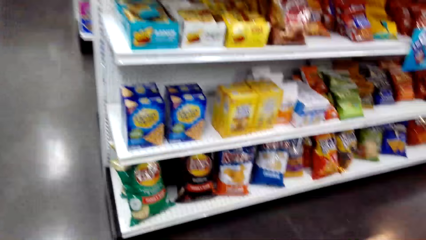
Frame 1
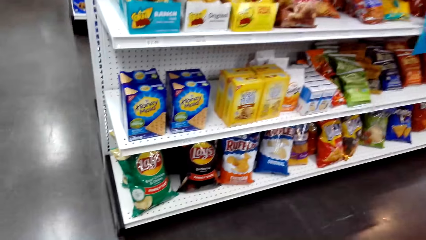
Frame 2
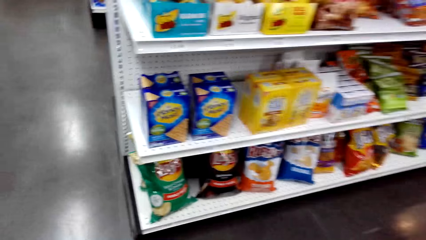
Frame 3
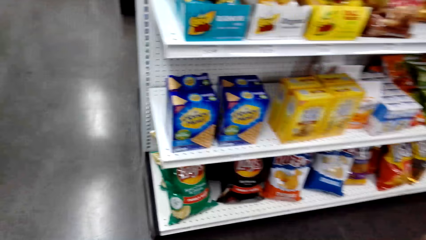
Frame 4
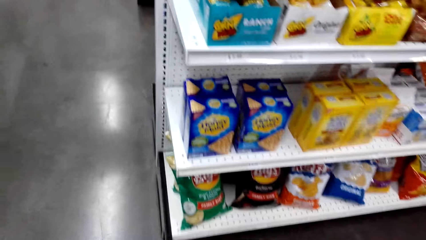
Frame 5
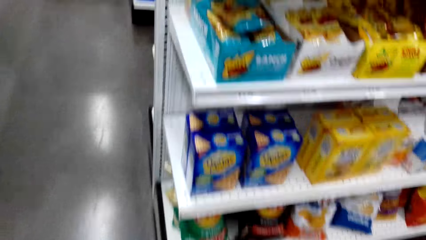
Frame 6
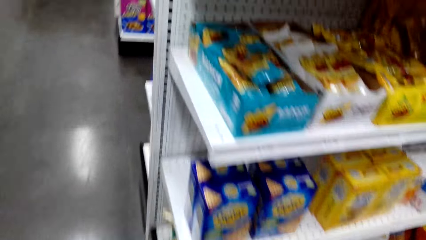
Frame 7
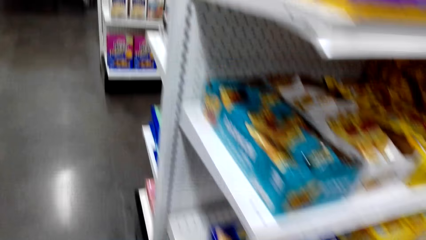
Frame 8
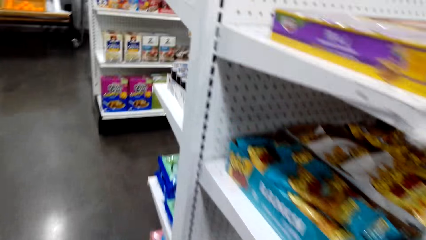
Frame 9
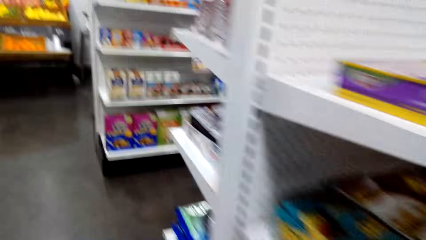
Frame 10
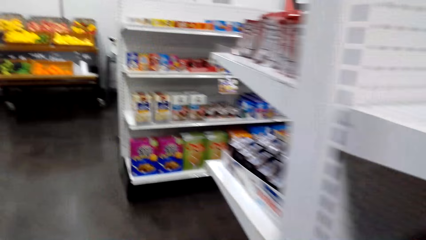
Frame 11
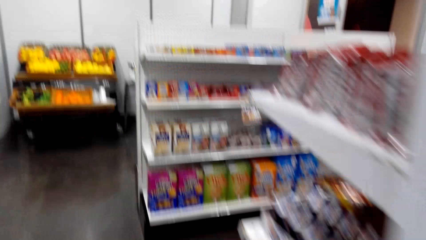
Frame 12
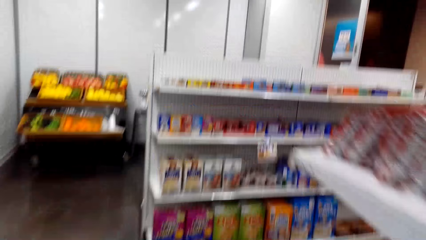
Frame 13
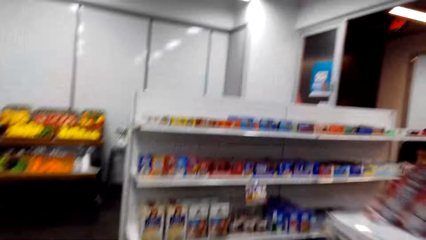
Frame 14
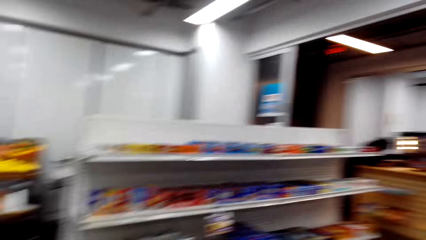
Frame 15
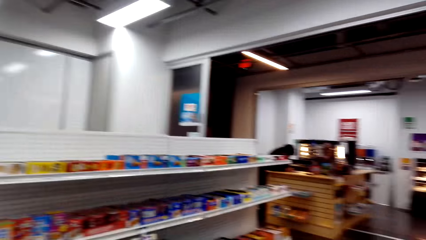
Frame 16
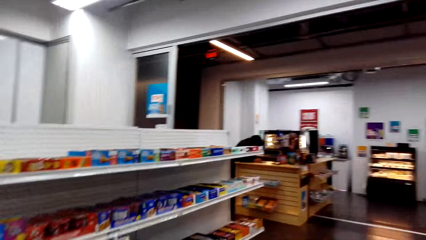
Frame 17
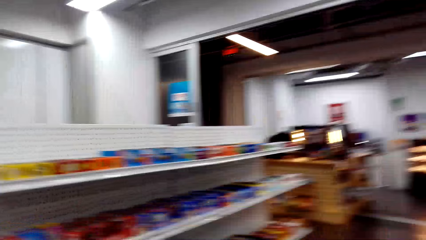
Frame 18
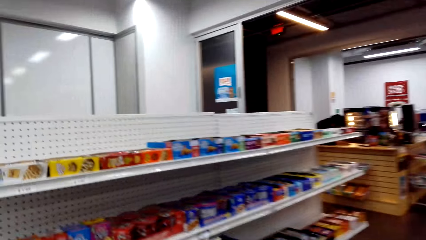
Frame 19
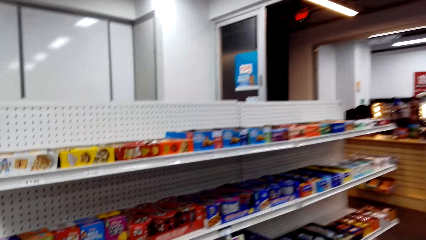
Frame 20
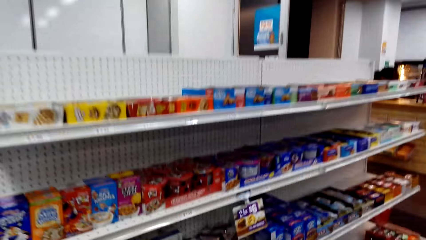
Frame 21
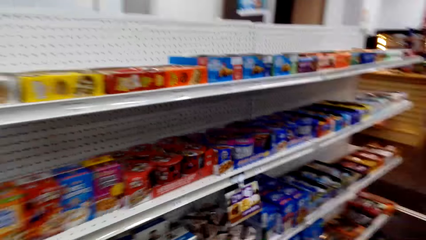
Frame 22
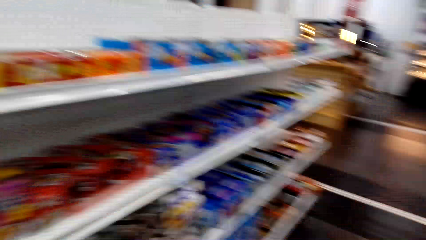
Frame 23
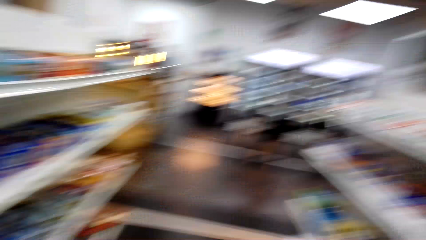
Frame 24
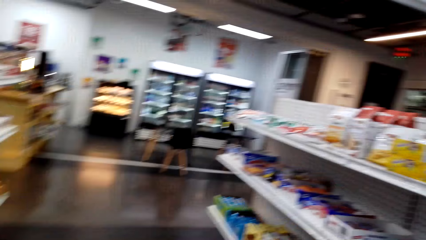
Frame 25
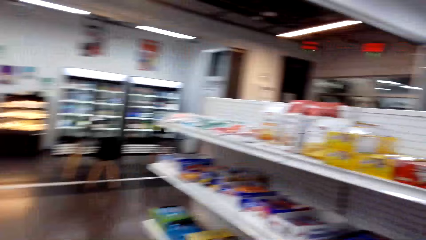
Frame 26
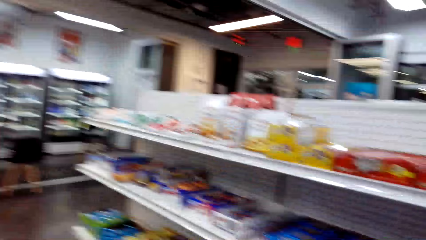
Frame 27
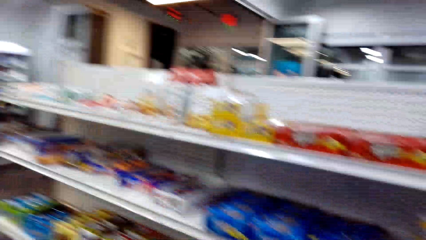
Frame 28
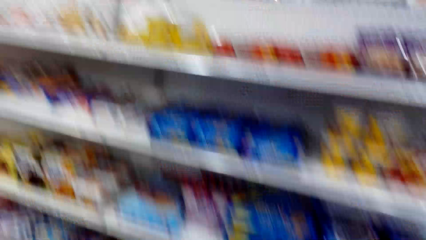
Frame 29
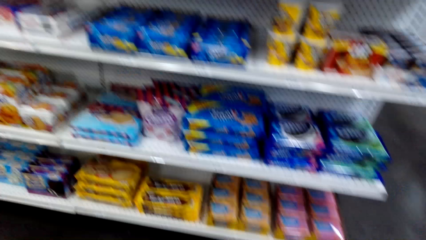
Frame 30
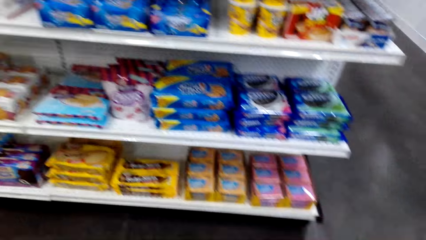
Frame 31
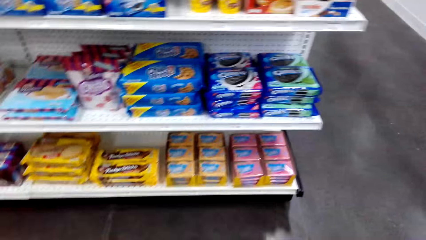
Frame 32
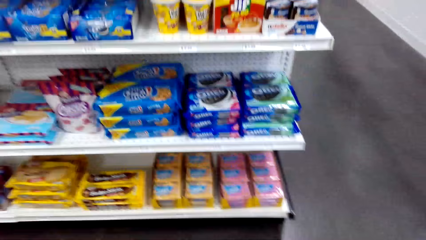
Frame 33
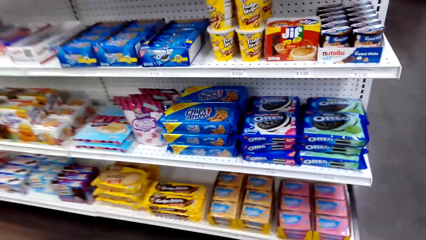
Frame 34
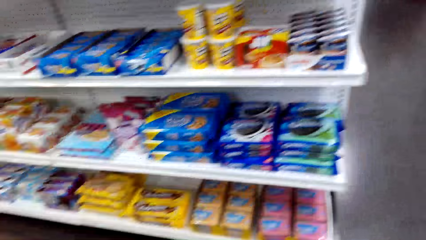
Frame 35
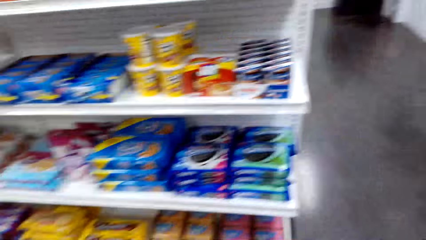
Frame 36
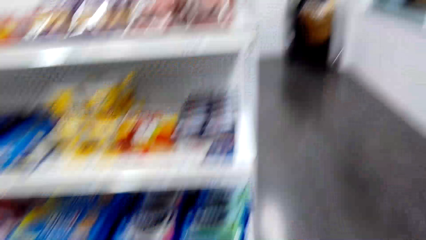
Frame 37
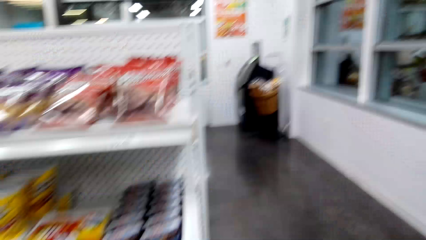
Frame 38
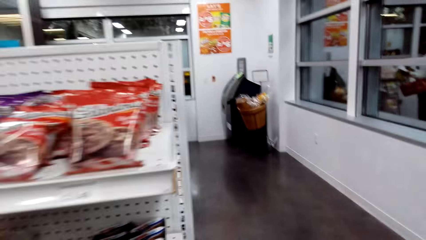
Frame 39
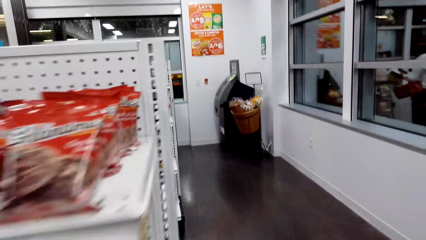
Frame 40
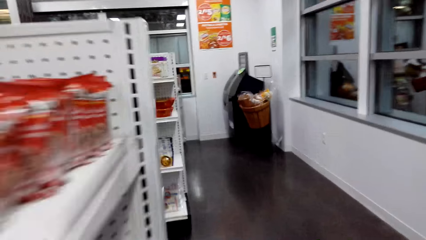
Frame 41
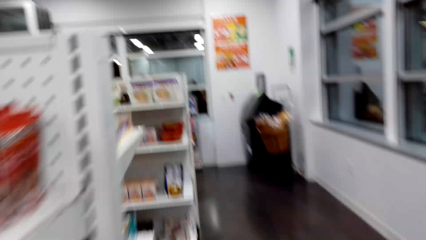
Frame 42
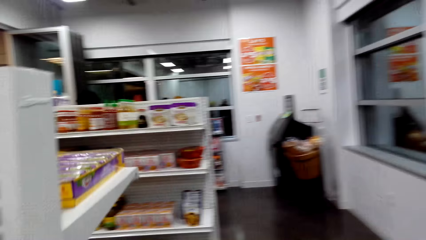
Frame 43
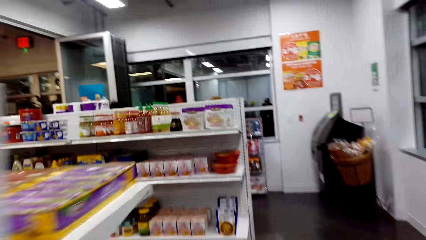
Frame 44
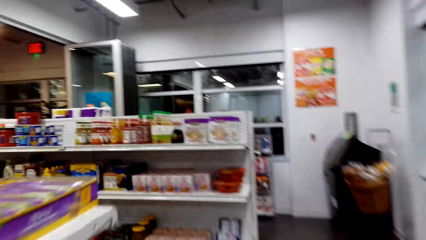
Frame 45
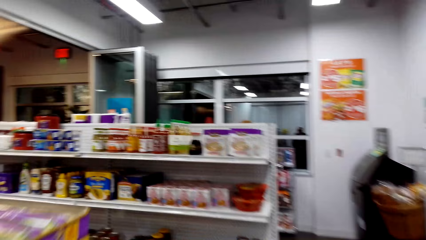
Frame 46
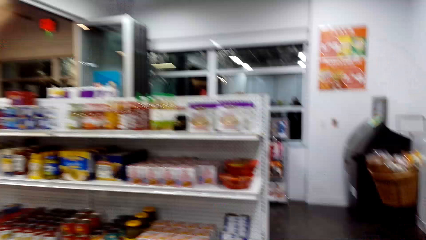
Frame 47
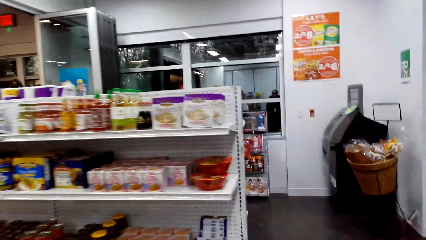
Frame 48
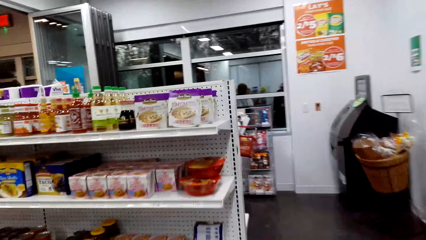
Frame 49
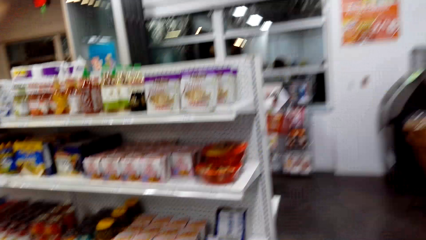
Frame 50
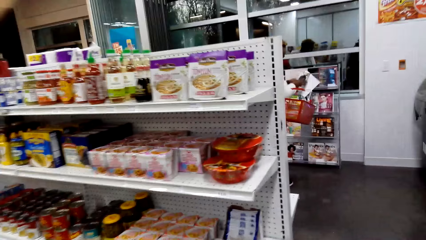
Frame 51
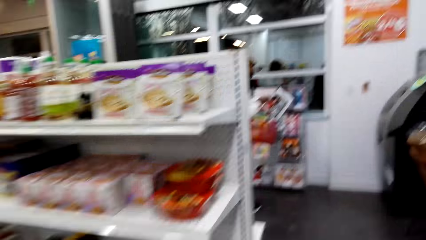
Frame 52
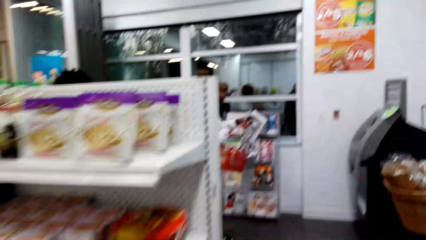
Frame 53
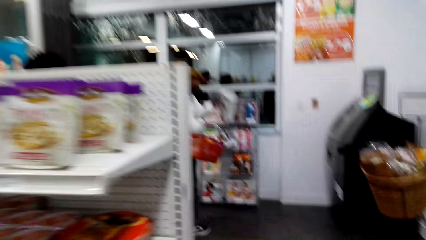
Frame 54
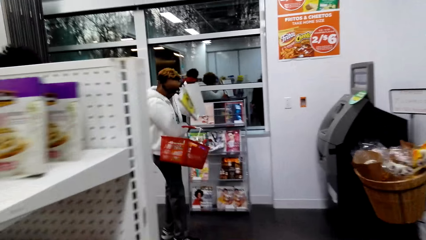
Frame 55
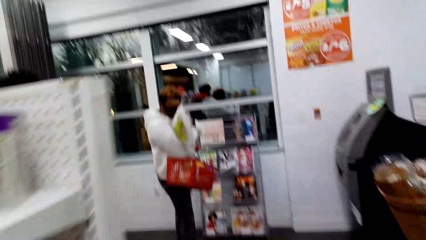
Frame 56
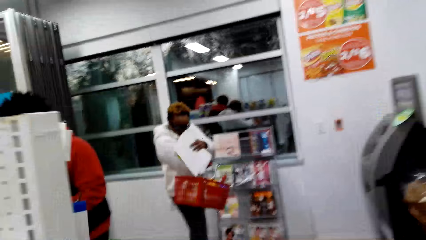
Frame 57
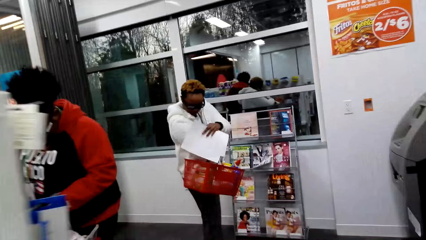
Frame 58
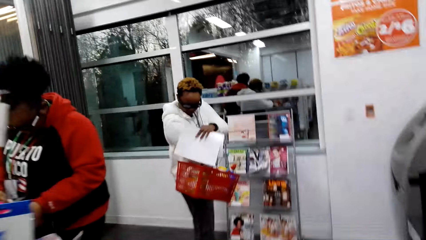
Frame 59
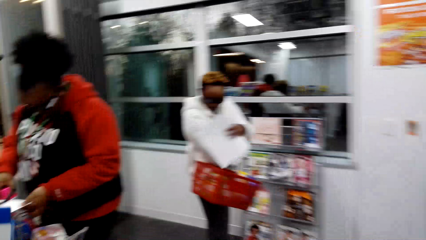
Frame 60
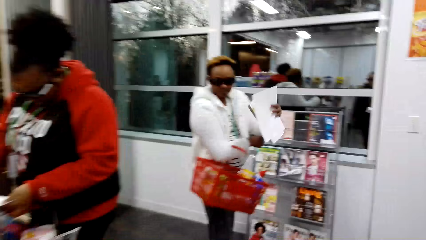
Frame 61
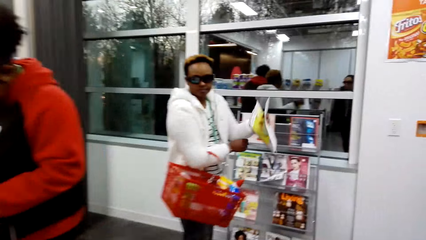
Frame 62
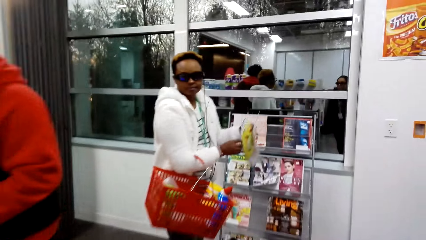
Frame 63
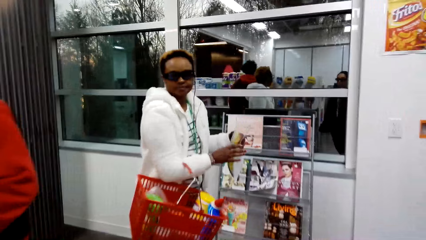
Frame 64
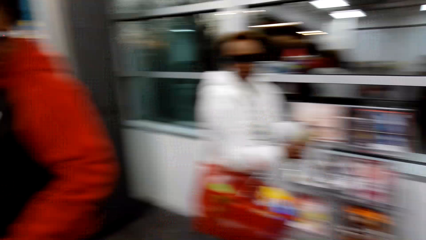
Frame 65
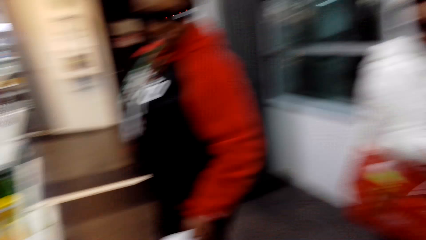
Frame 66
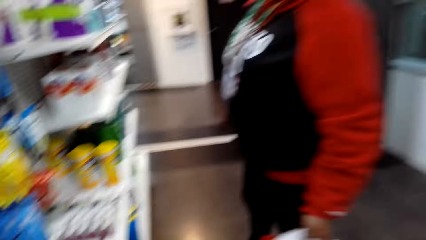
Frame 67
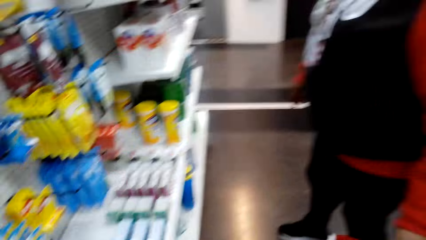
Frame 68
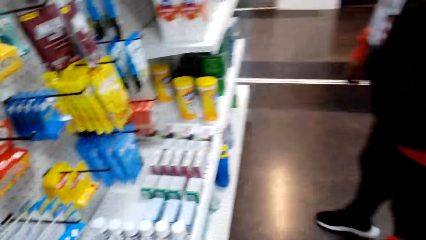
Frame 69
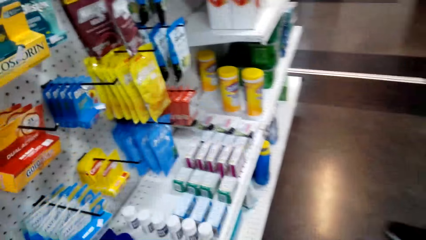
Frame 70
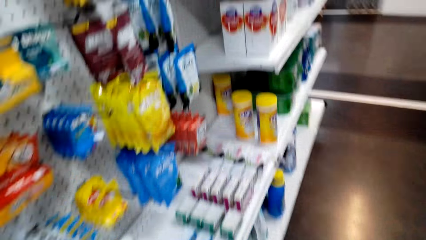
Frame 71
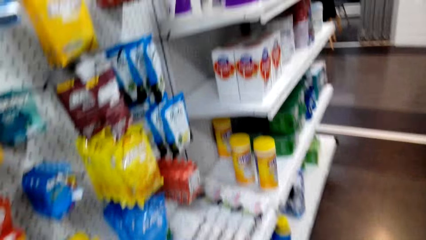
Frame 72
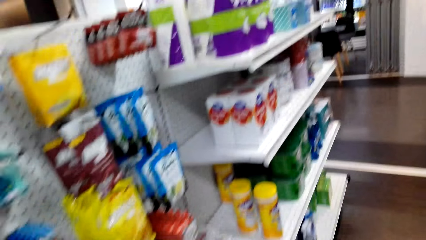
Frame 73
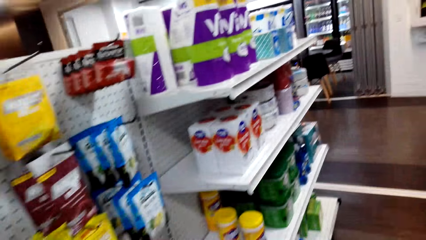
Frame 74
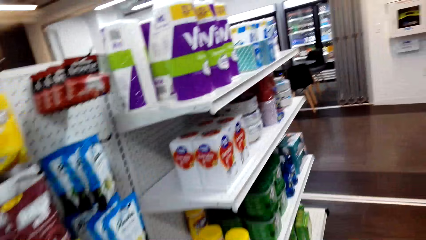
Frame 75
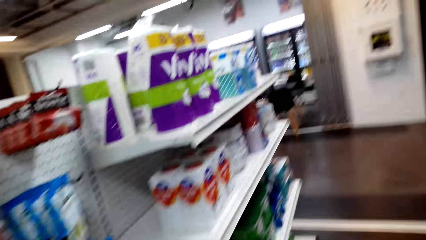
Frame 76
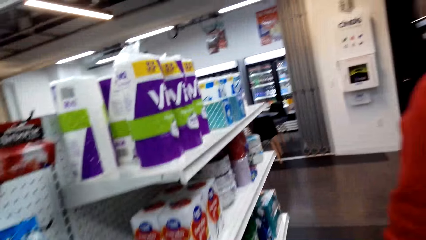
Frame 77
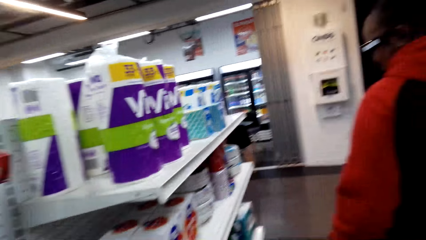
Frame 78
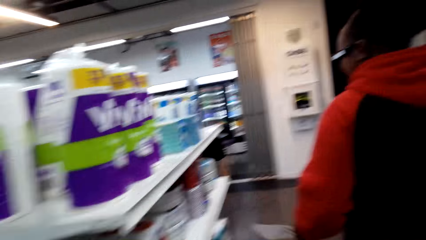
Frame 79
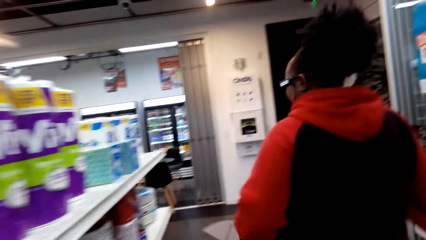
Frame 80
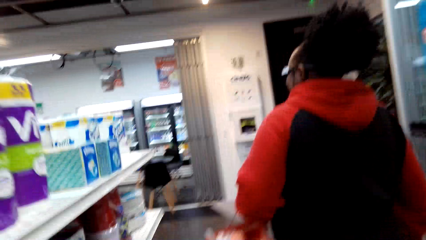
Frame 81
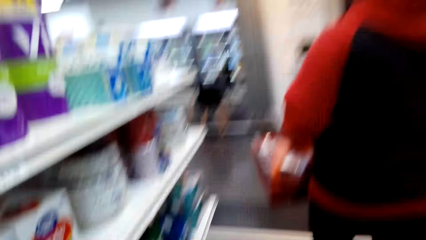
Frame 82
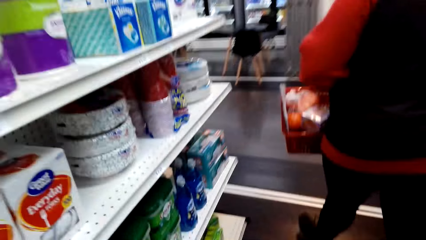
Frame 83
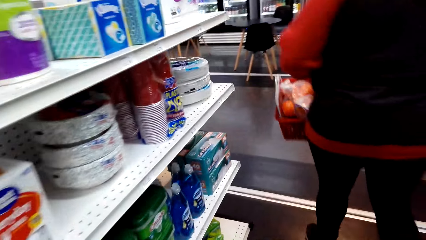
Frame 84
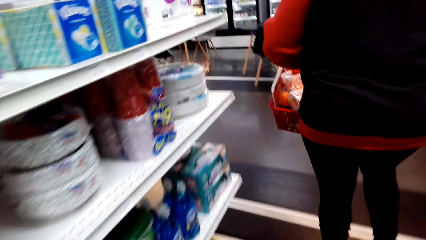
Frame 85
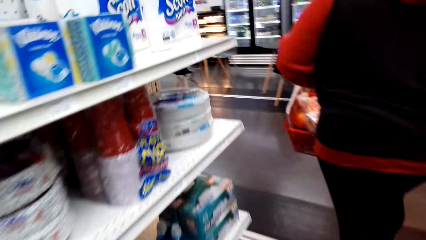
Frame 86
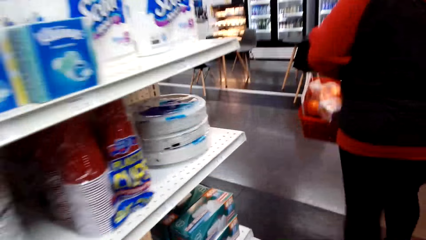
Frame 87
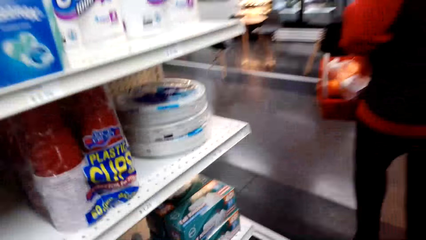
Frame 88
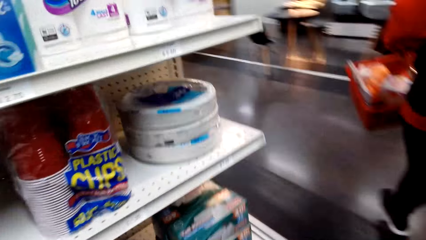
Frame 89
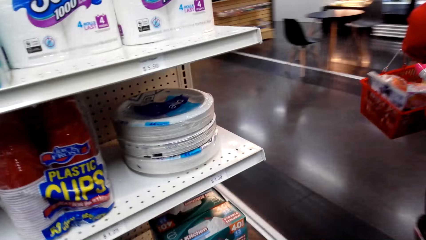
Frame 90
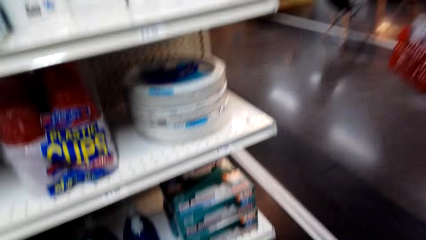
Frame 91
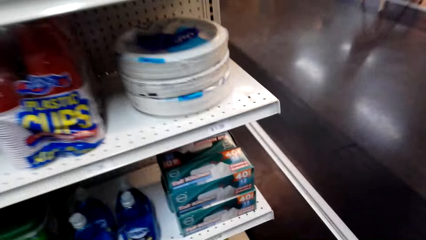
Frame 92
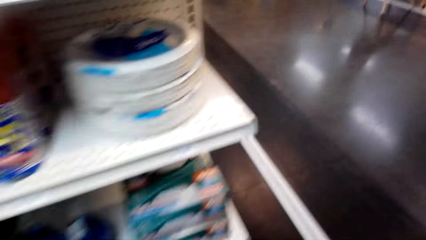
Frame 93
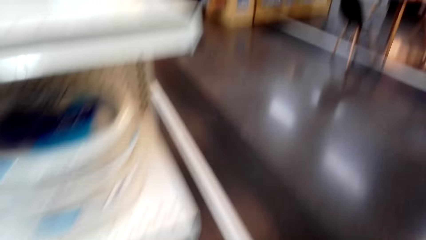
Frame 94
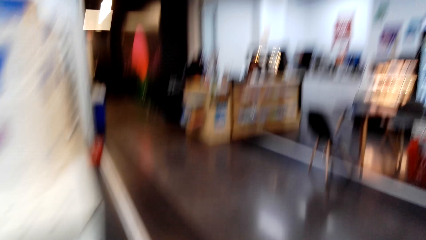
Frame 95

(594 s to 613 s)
The camera wearer looks around. They walk around and look around. A lady walks around. The camera wearer walks around.
